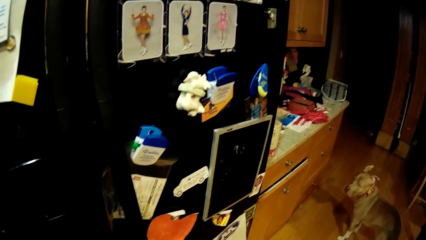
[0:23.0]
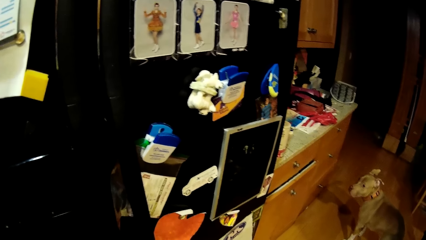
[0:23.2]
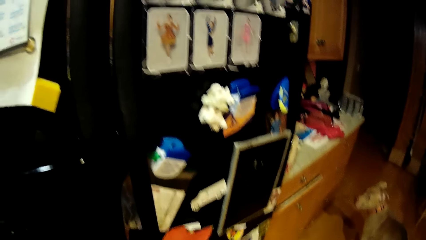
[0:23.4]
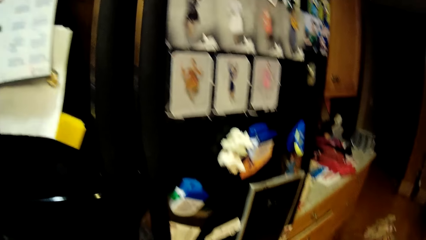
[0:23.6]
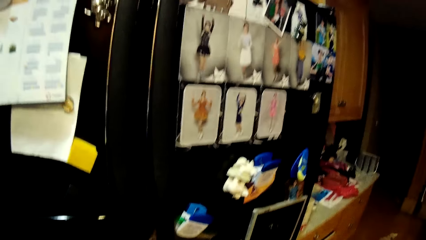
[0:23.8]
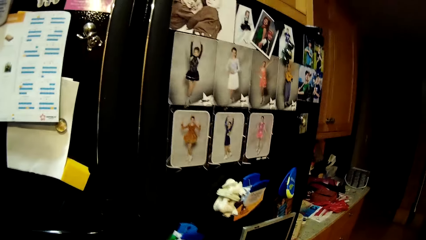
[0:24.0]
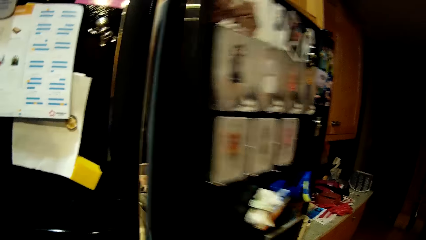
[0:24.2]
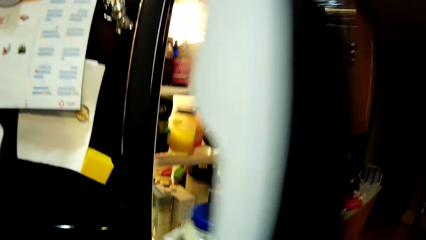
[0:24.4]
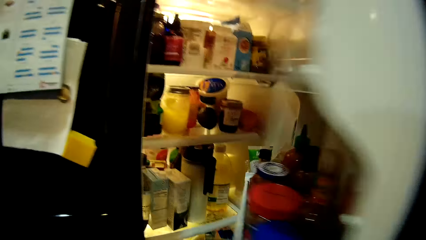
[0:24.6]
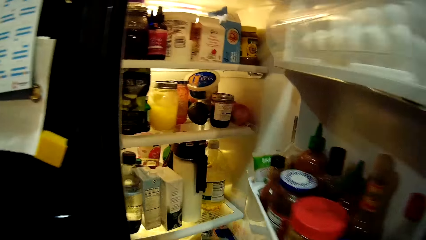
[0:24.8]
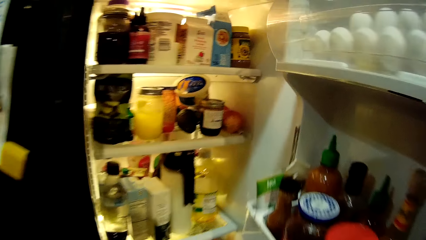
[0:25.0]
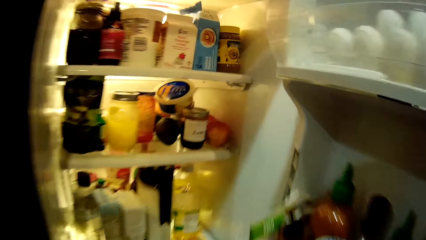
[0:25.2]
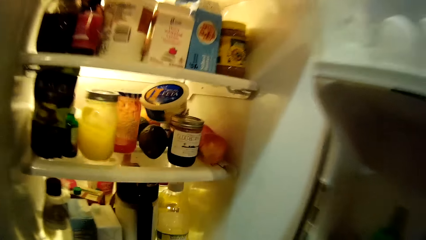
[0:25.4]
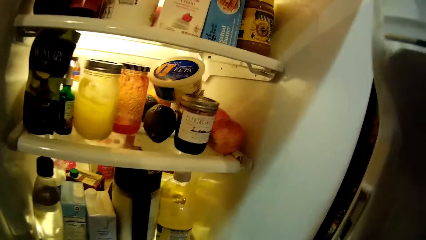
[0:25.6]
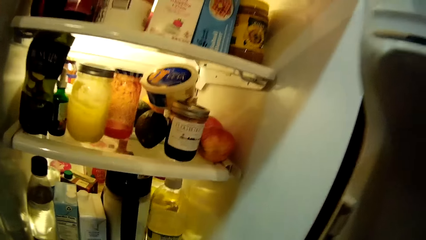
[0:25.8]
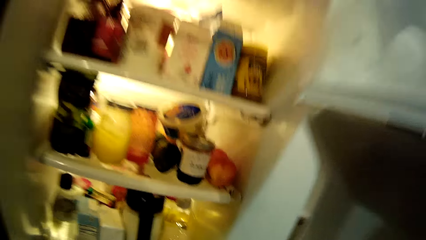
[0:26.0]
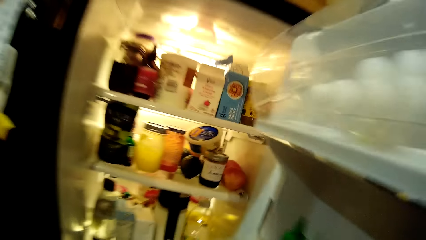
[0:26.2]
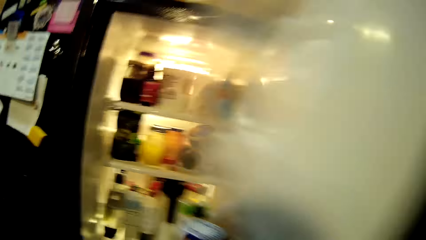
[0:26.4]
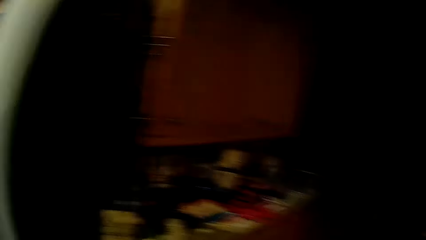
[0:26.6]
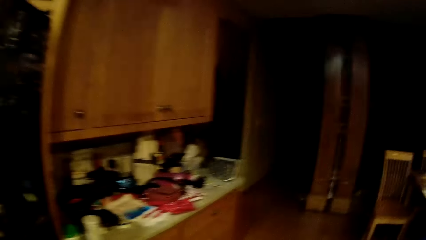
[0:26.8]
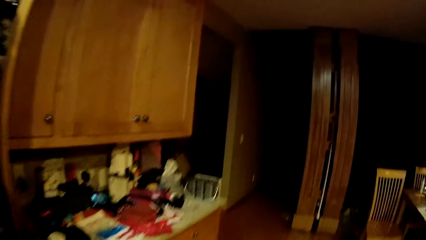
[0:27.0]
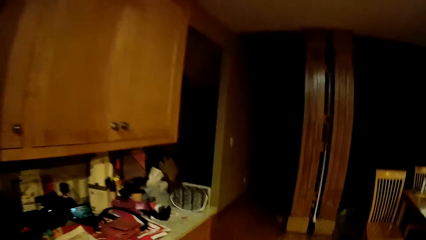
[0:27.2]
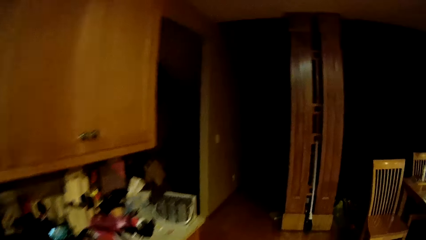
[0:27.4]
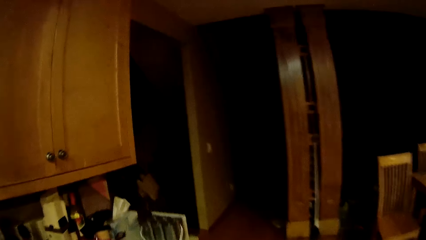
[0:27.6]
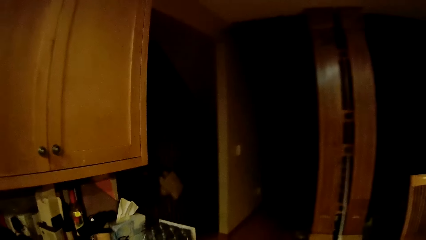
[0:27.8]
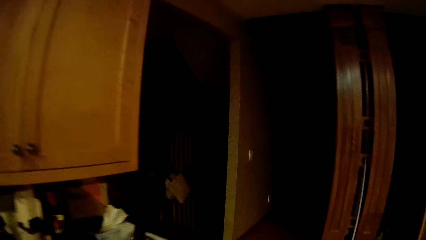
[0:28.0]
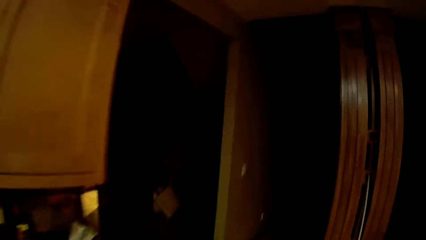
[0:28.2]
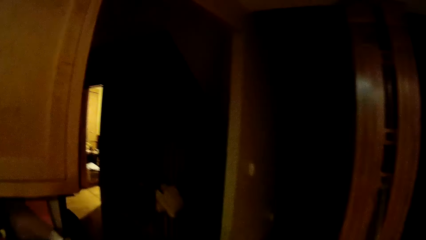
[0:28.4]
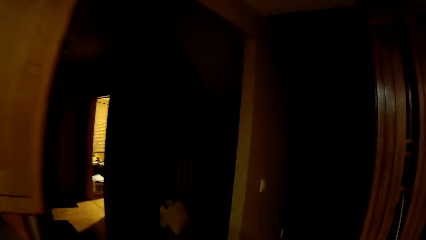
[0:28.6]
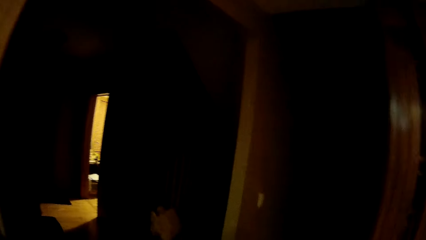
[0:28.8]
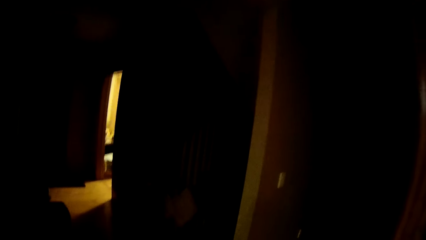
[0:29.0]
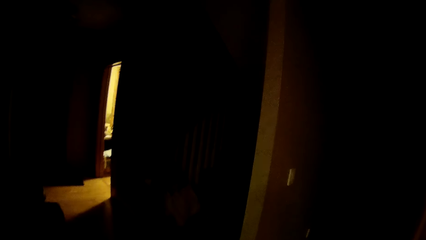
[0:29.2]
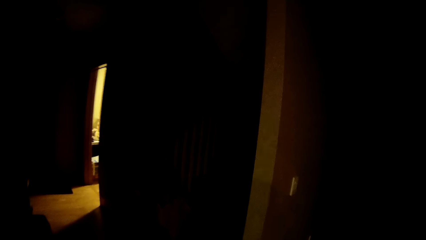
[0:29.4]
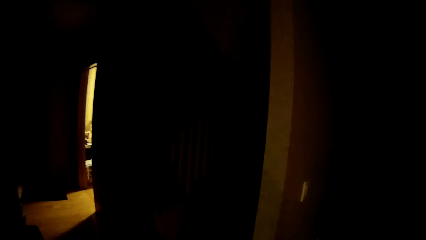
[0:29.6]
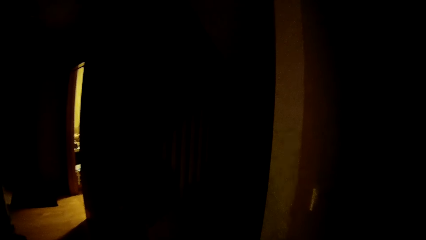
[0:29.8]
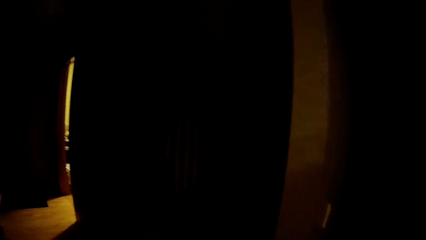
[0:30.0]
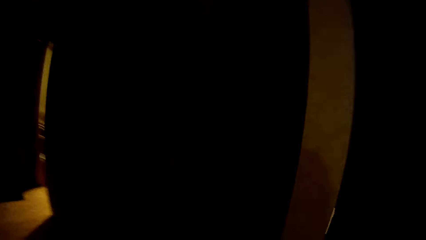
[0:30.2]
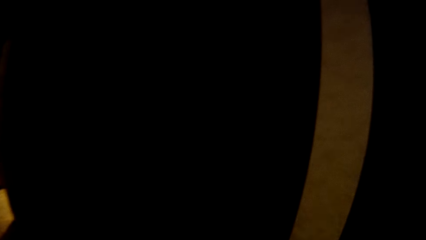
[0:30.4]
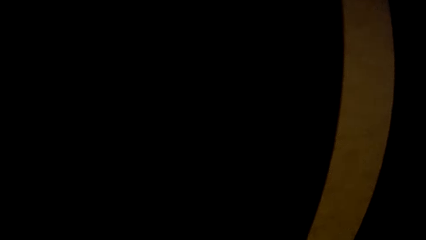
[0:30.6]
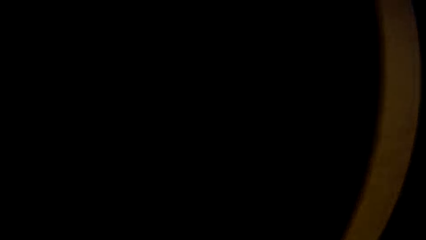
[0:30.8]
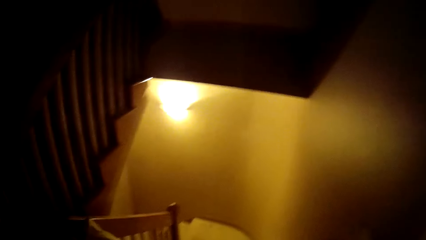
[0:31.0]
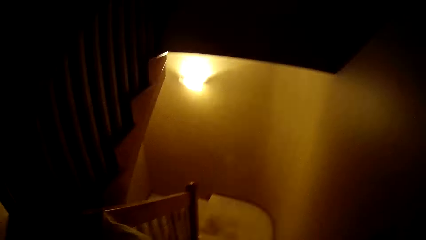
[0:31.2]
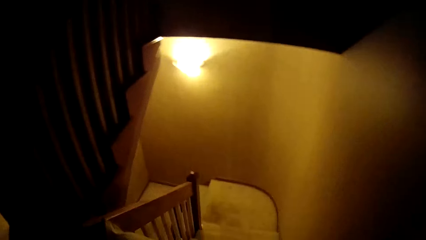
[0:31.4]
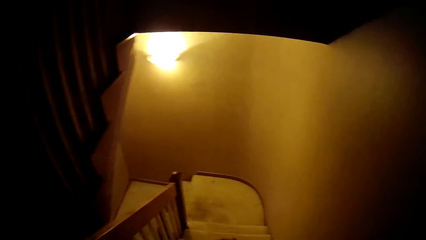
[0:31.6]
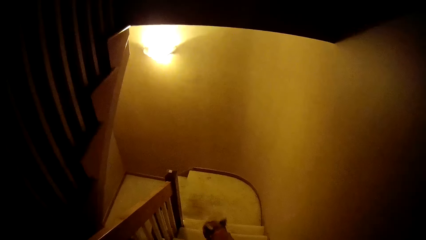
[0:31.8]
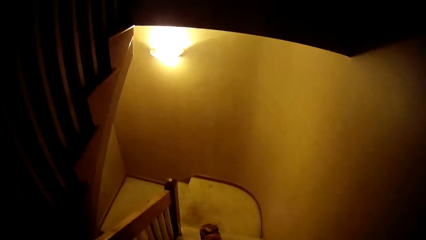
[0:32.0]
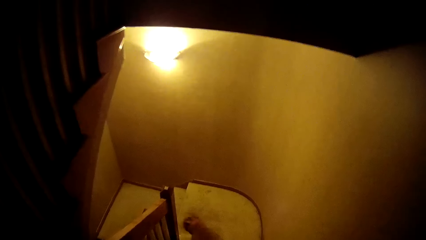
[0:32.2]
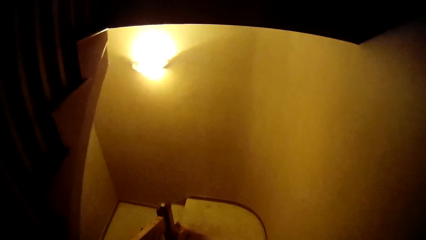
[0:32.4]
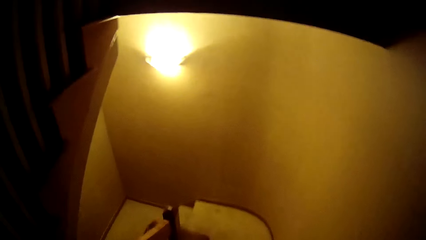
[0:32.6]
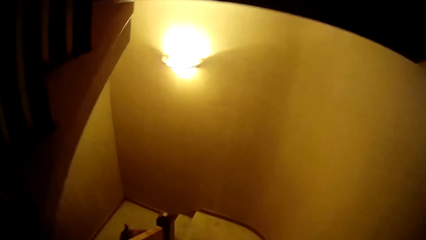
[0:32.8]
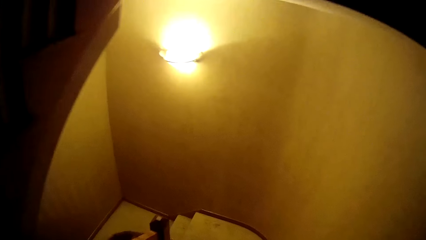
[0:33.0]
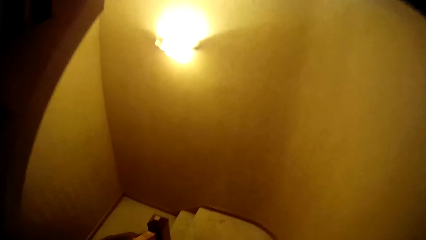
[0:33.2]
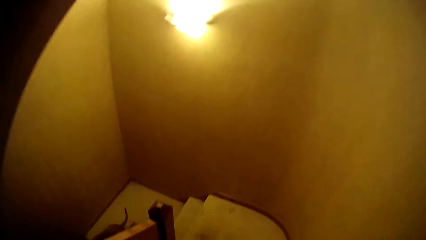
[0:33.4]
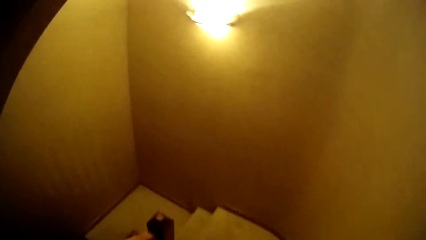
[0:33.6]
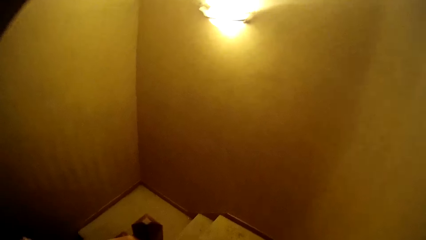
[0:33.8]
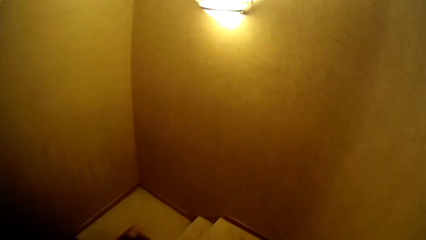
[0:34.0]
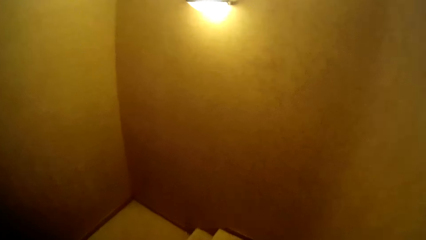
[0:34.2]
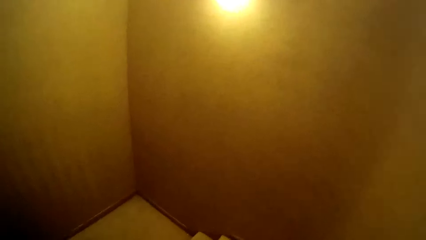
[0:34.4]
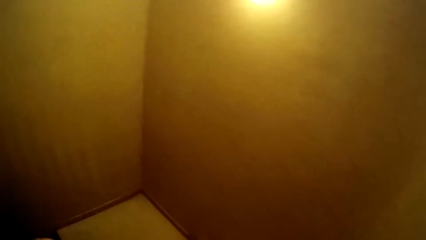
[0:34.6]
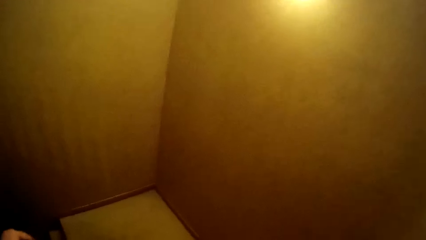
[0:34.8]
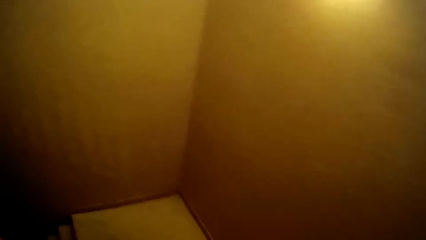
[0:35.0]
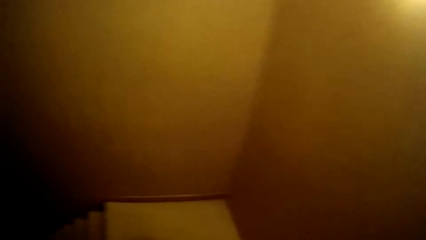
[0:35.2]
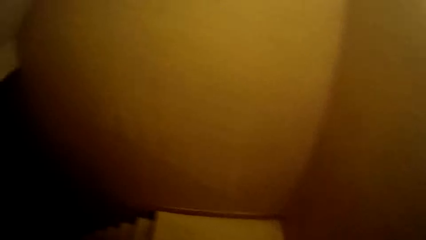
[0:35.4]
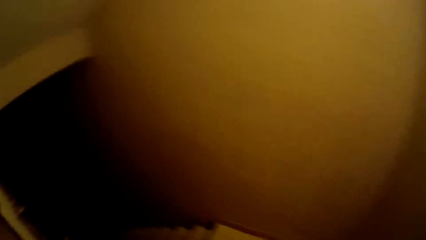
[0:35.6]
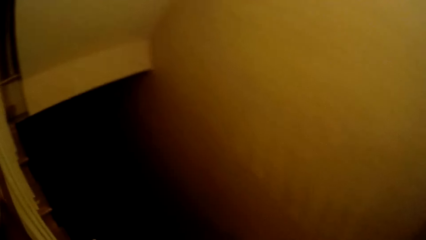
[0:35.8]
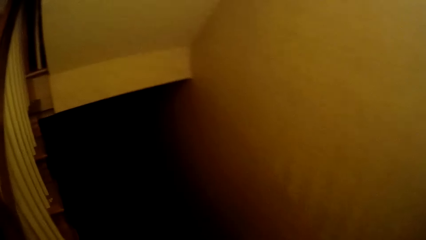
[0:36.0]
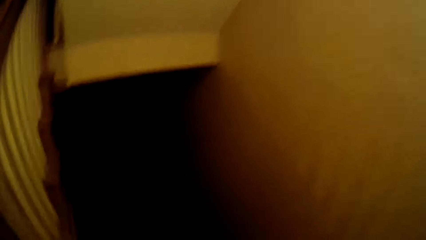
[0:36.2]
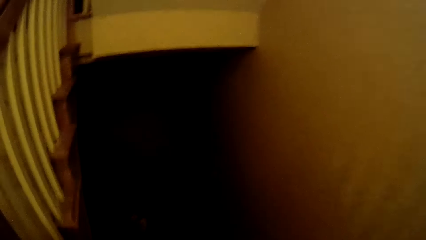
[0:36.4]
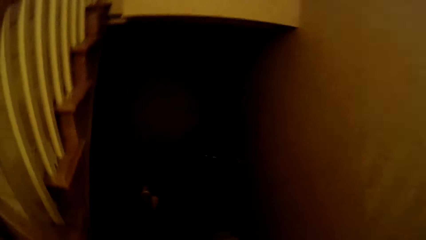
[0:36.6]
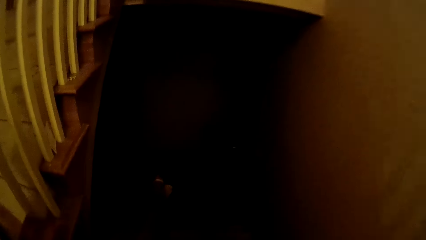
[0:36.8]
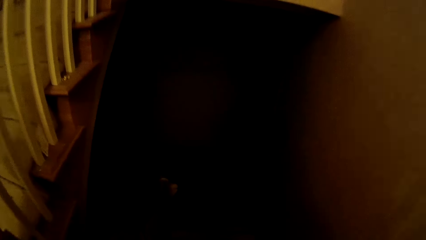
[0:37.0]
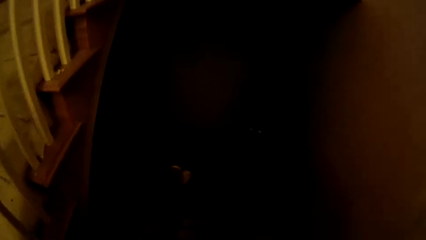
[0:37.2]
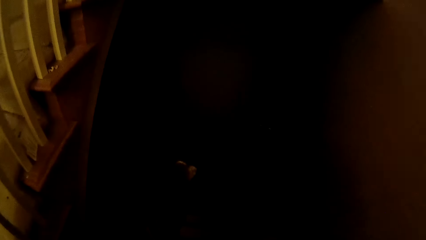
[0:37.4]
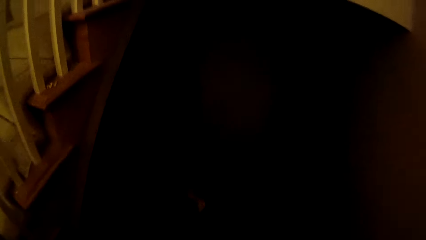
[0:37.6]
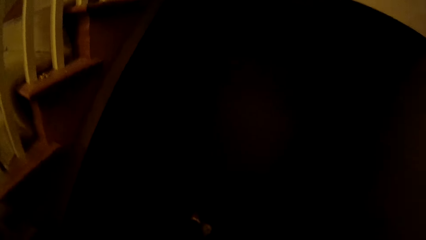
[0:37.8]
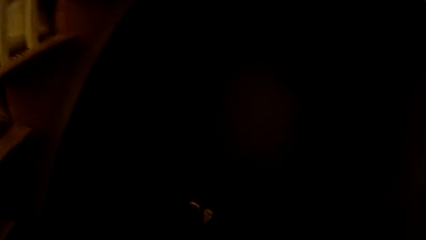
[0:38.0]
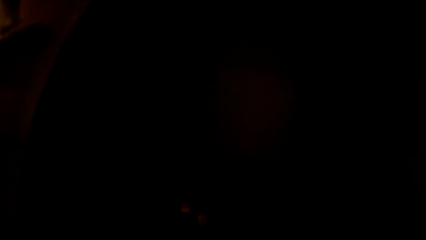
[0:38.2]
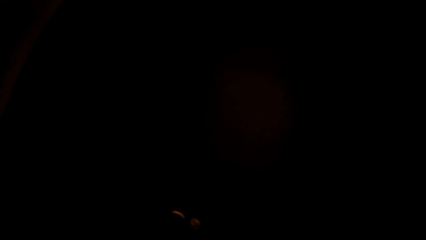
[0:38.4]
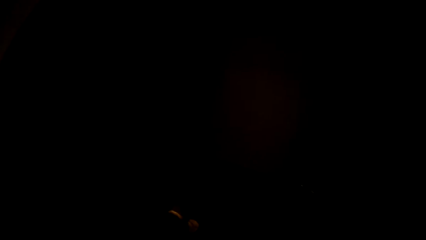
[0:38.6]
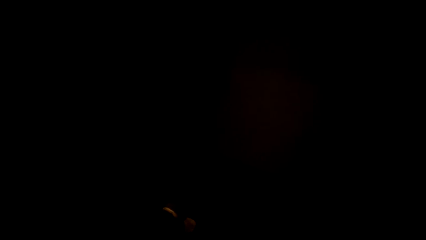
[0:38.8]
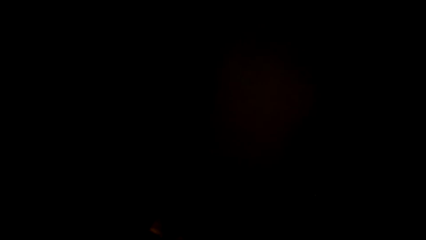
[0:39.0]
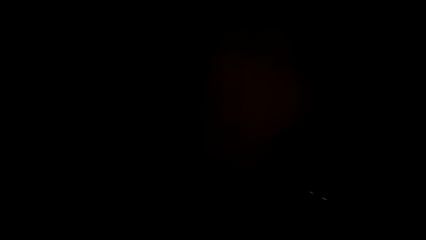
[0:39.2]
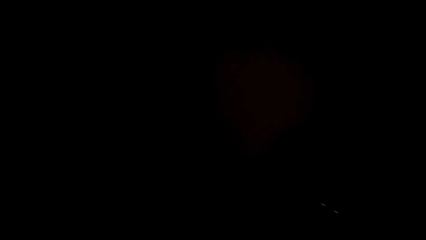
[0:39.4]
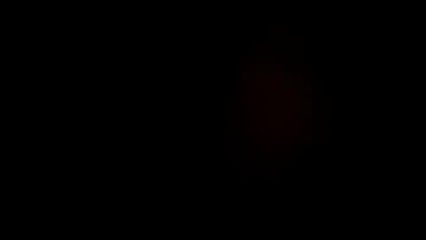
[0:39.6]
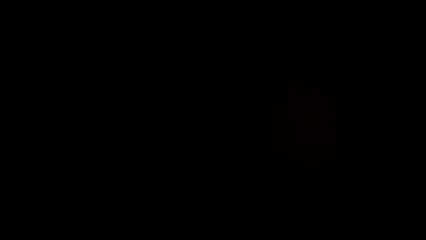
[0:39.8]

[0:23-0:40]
The camera wearer opens the fridge with his right hand. He closes the fridge. He walks out of the kitchen. He walks down the staircase.
